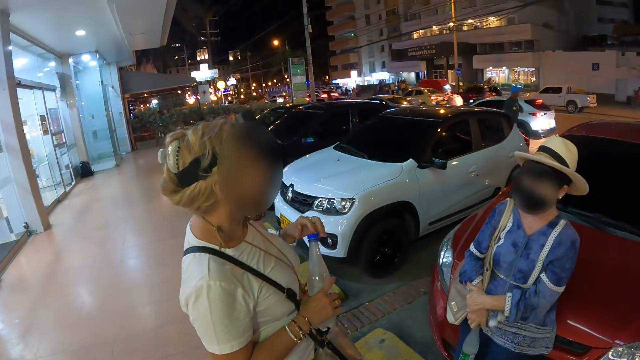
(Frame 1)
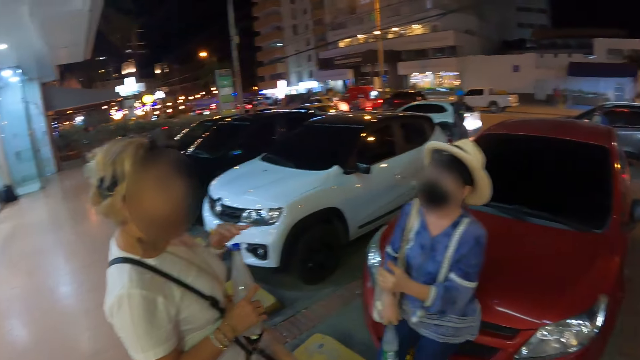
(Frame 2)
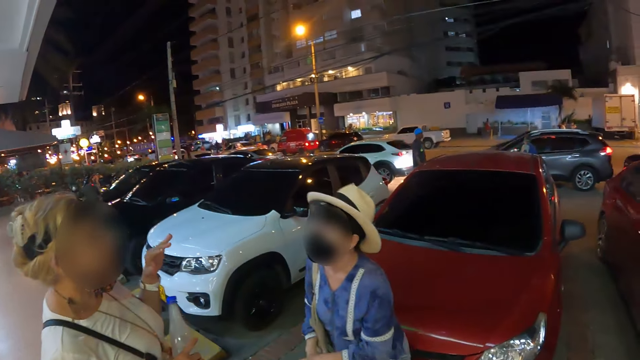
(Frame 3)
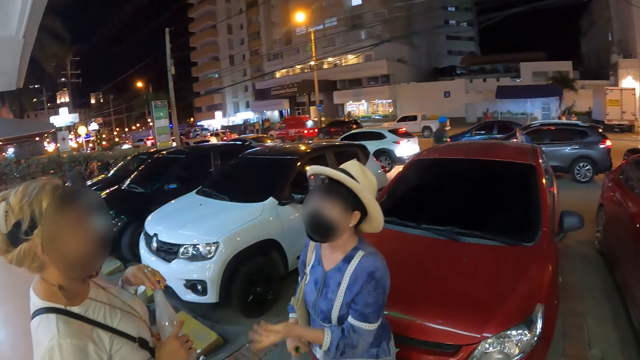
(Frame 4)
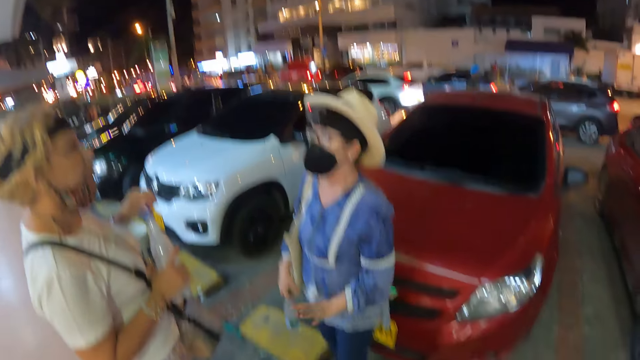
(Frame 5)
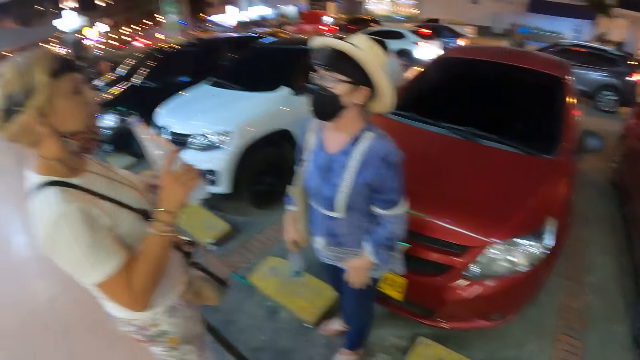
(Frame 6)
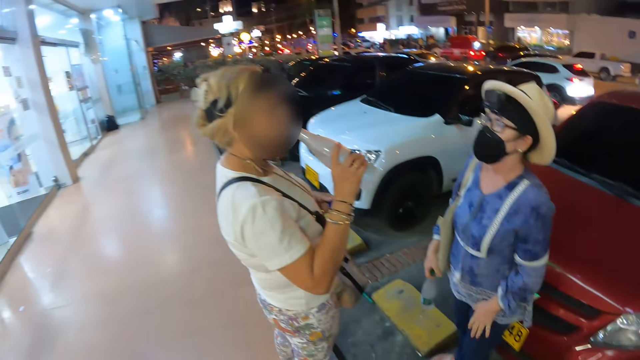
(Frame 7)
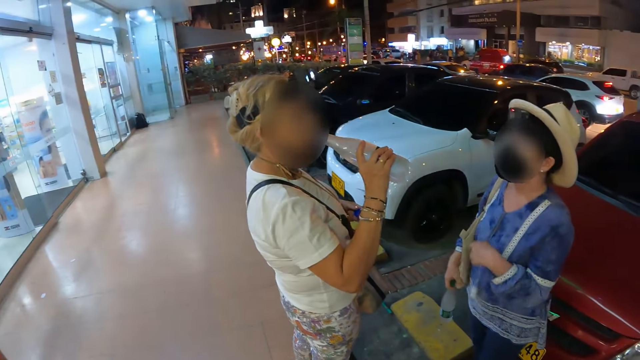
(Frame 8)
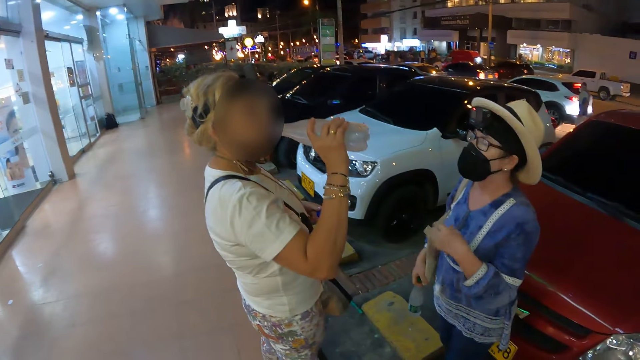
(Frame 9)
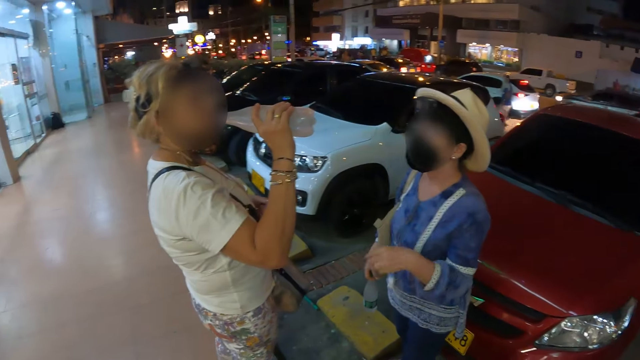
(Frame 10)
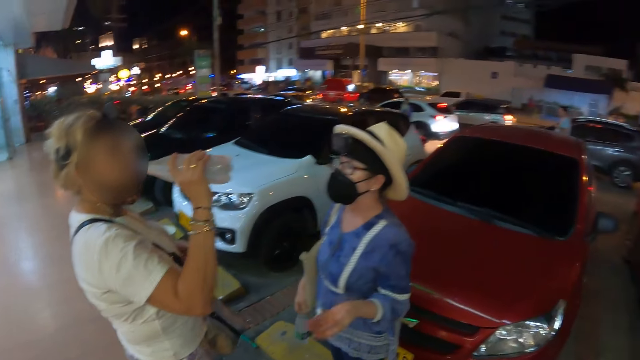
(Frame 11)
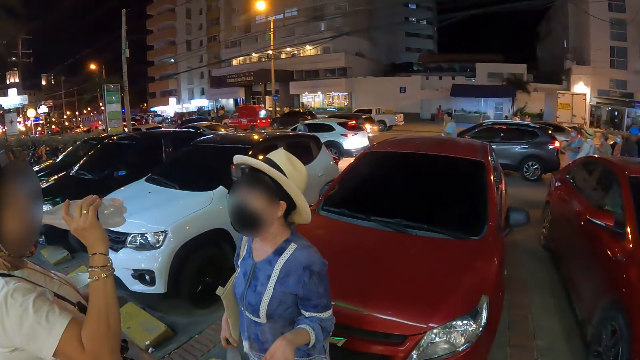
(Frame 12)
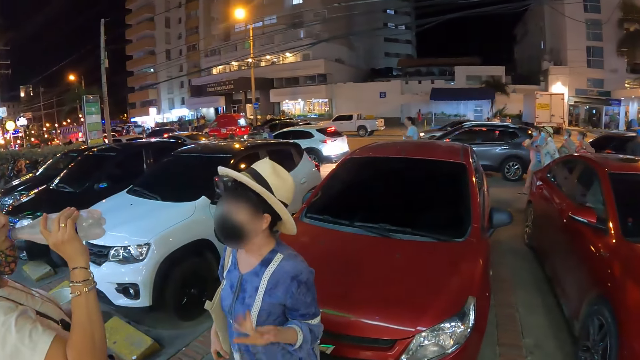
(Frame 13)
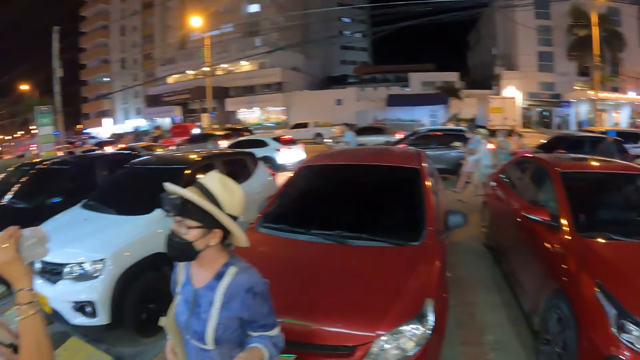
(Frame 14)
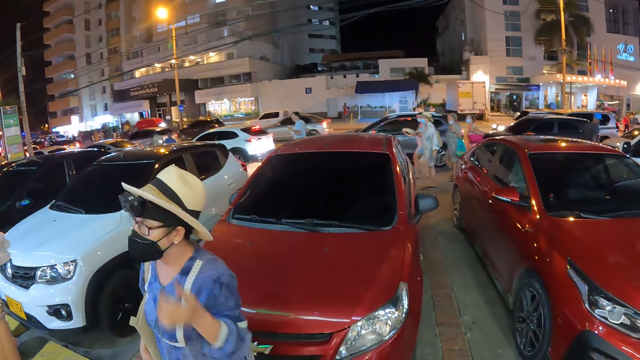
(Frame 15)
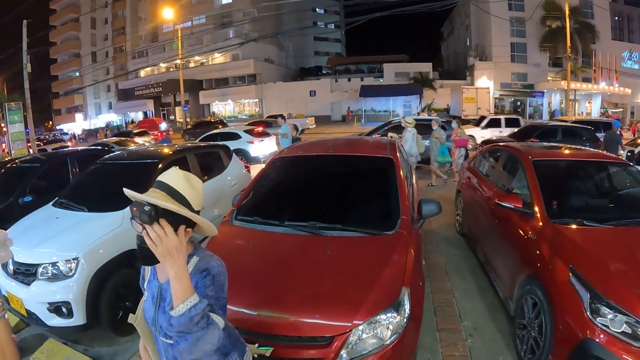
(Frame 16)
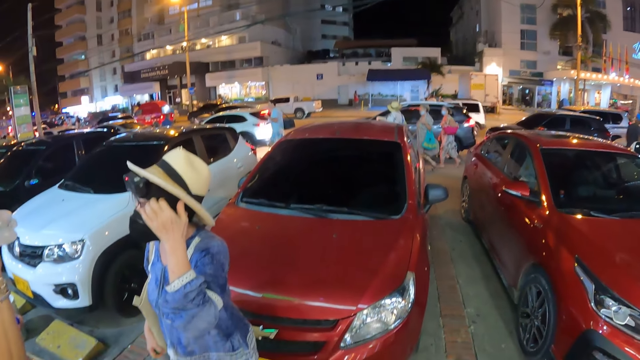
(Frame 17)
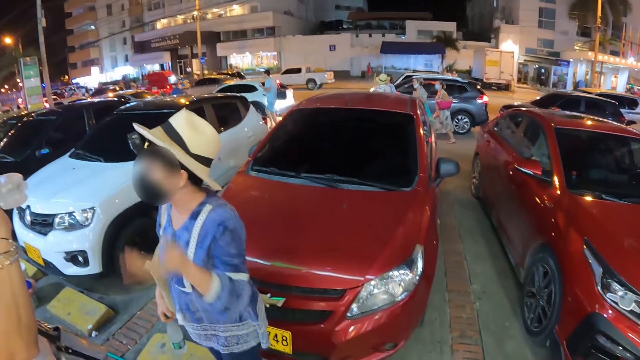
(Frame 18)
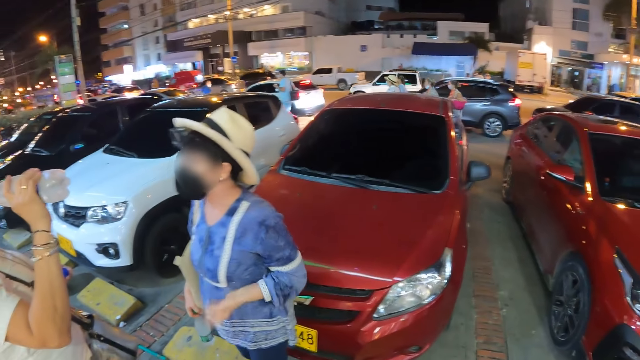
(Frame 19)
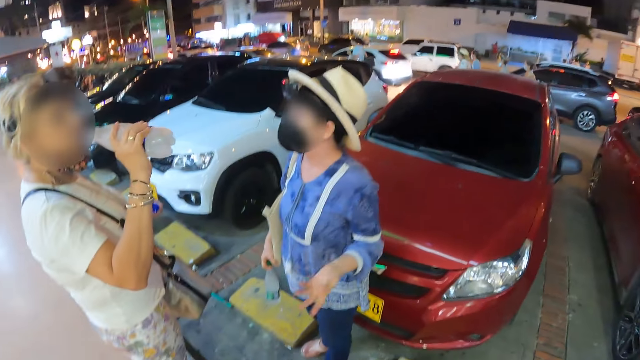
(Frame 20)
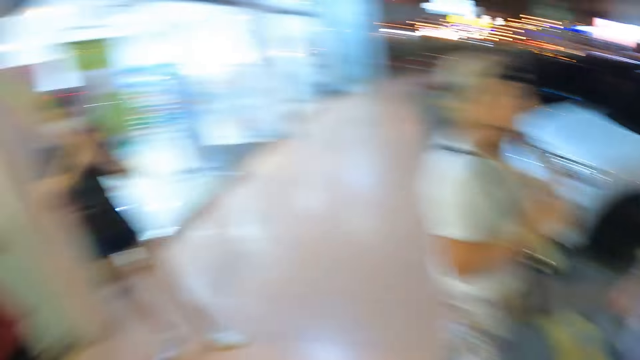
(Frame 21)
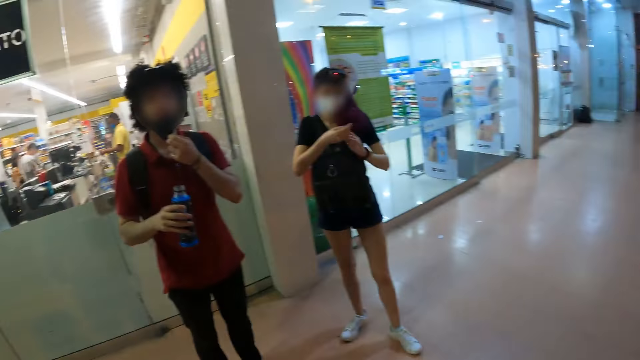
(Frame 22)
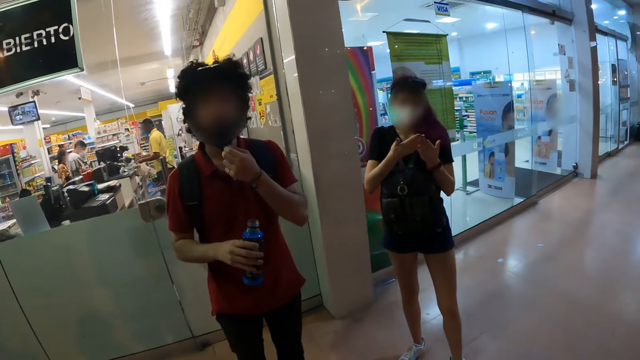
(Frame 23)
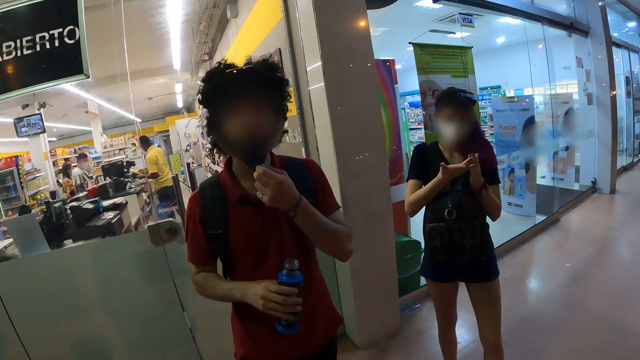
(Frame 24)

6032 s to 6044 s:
A woman removes her left hand from the bottle of water in her right hand. Another woman demonstrates to the first woman with her left hand. The first woman opens the bottle of water in her right hand with her left hand and drinks from the bottle of water in her right hand. The camera wearer turns towards a group of people. The other woman scratches her face with her left hand and removes her left hand from her face. The camera wearer turns towards a man and a third woman. The man removes an energy drink from his mouth with his right hand. The third woman removes both hands from her hair.

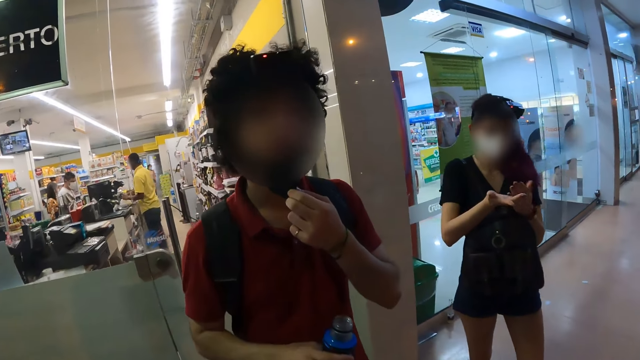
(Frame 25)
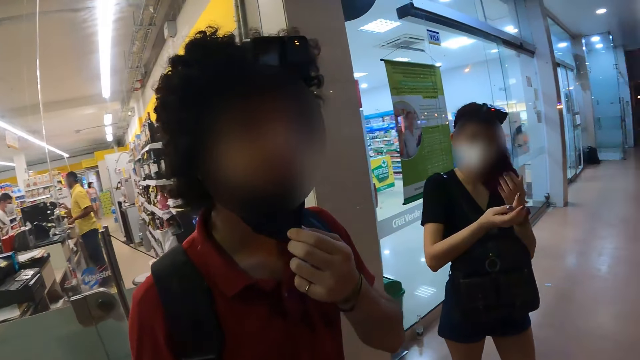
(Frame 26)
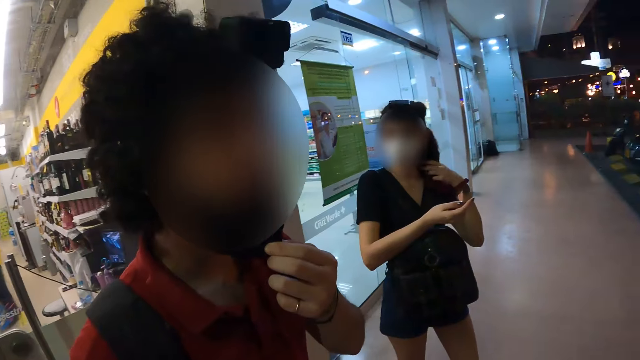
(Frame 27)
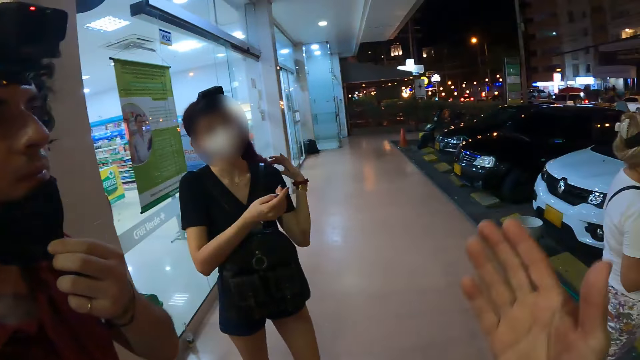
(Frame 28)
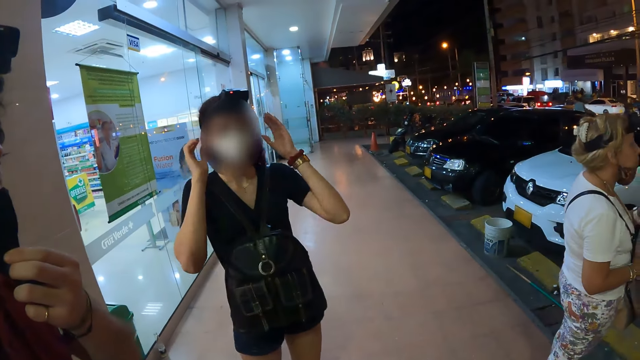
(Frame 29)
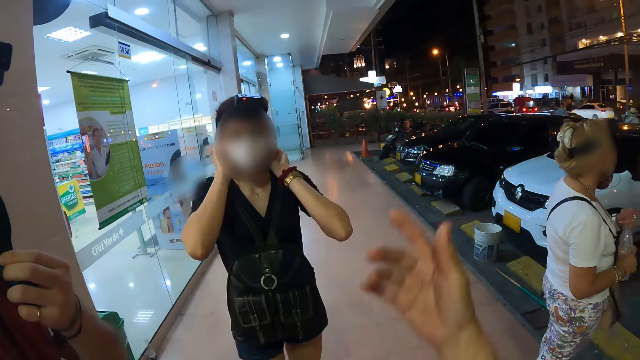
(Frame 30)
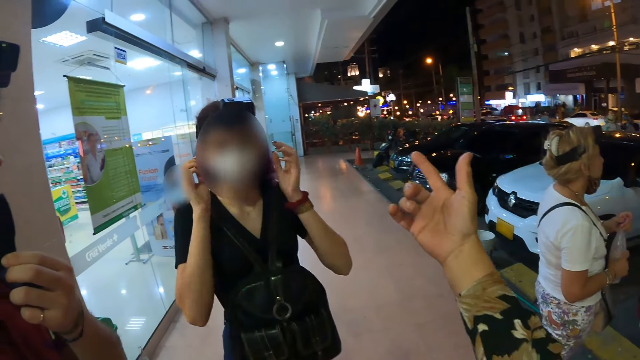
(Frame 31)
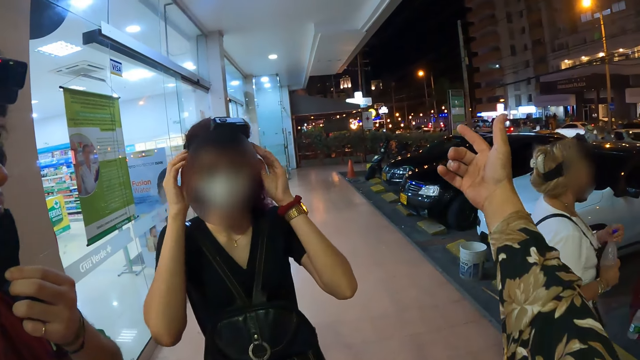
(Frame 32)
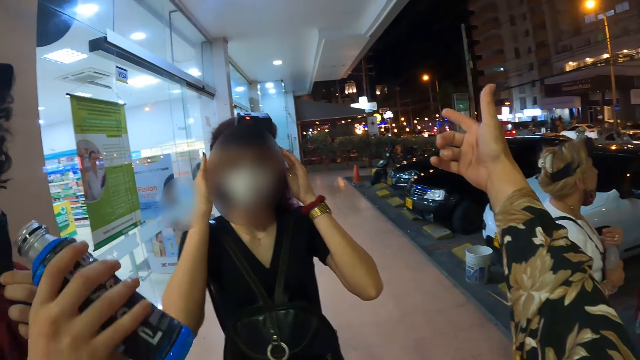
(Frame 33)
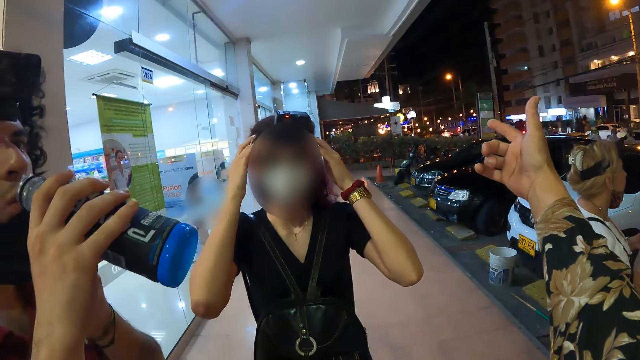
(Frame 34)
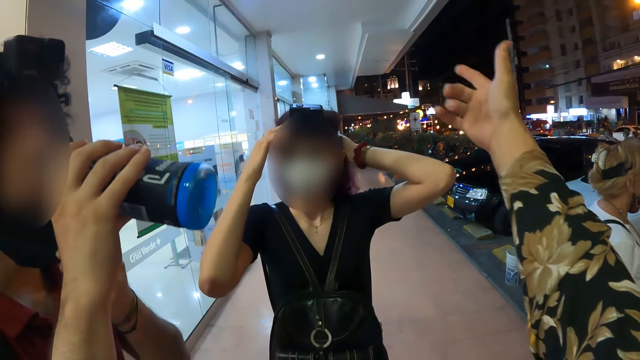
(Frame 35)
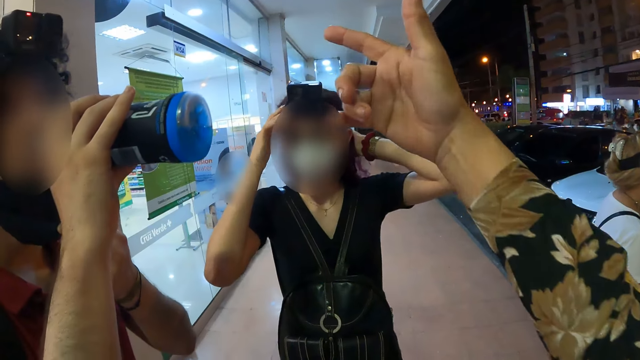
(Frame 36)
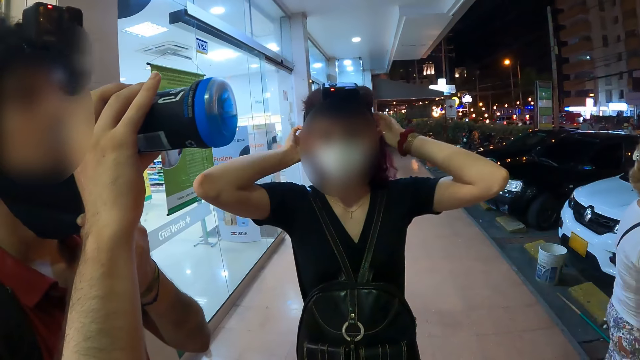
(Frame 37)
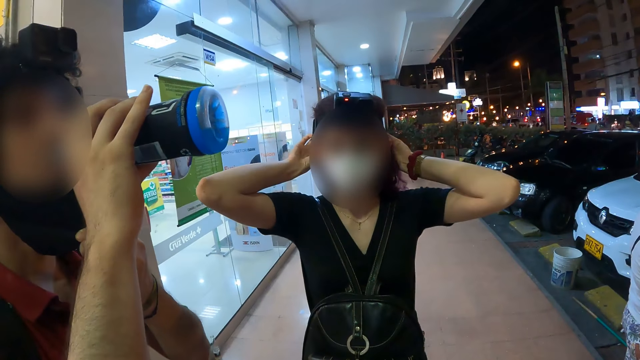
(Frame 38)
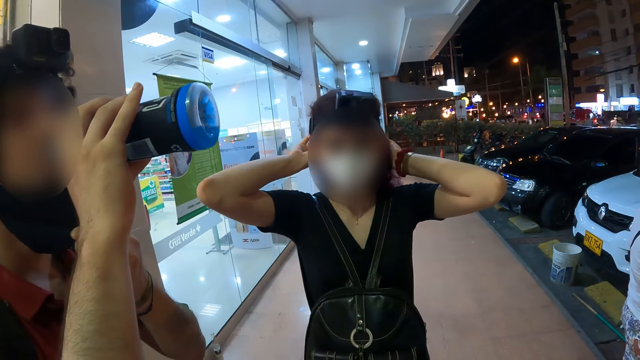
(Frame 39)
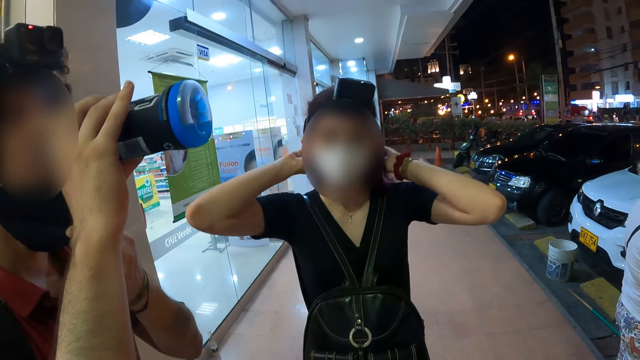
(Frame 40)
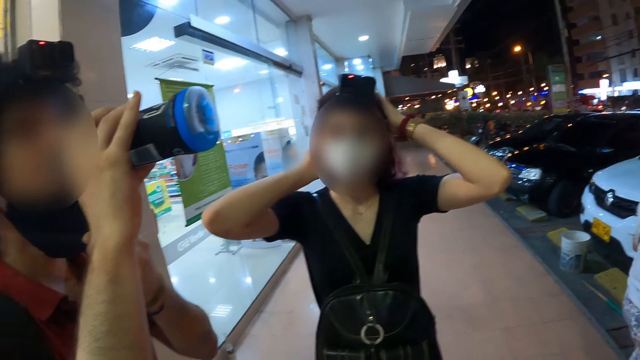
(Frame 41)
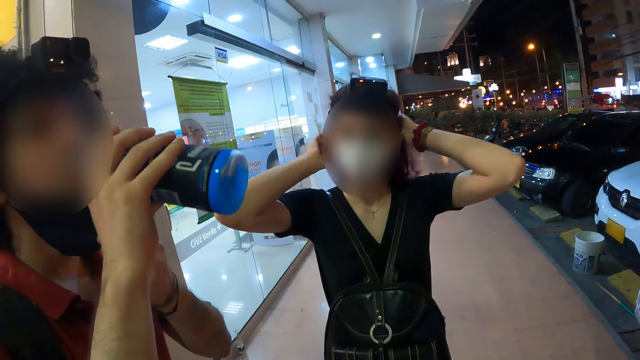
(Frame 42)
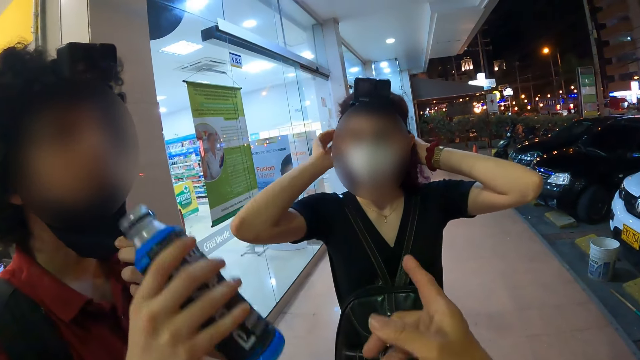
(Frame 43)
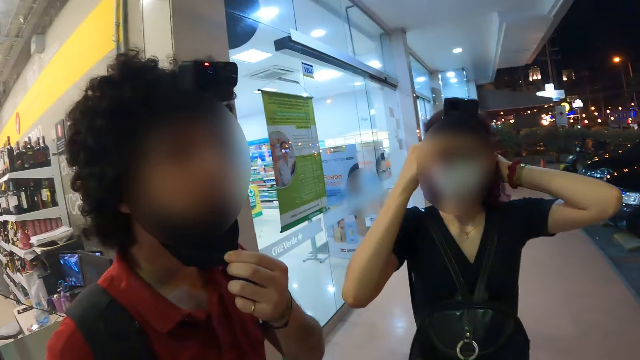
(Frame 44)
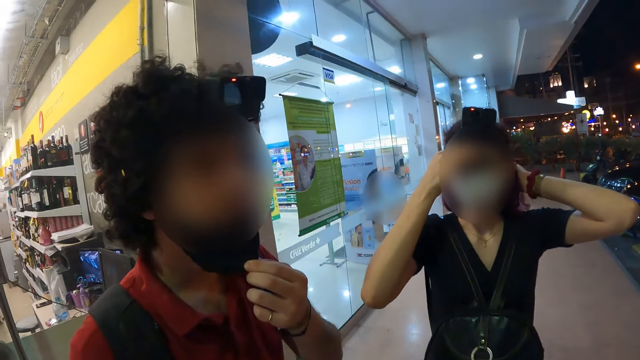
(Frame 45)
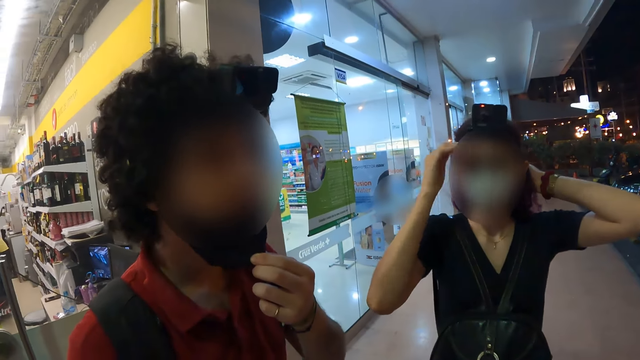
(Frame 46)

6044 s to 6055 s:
The camera wearer talks to a man. A woman touches her hair with her left hand. The camera wearer demonstrates to the woman and the man with her right hand. She waves her right hand. The woman touches her hair with both hands. The man drinks from an energy drink in his right hand. The woman adjusts her hair with both hands. The man removes the energy drink from his mouth with his right hand.
